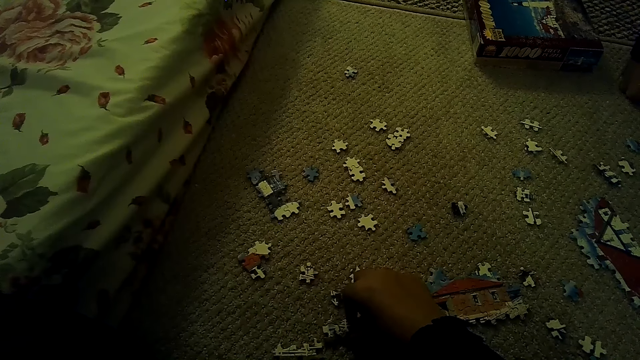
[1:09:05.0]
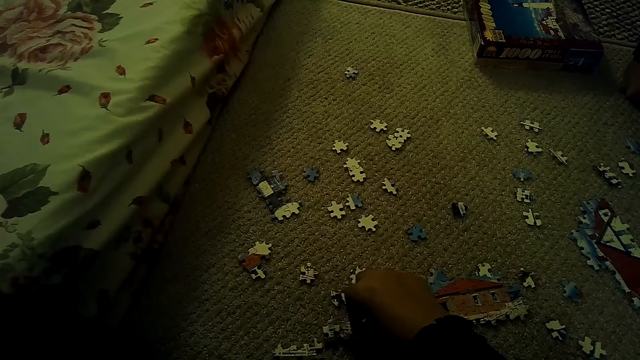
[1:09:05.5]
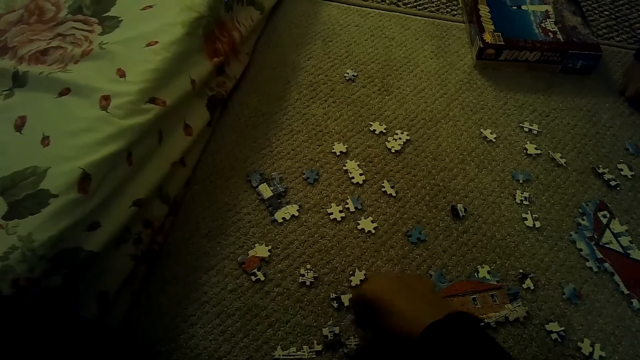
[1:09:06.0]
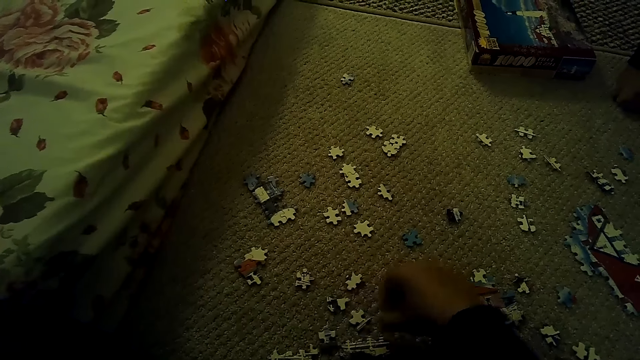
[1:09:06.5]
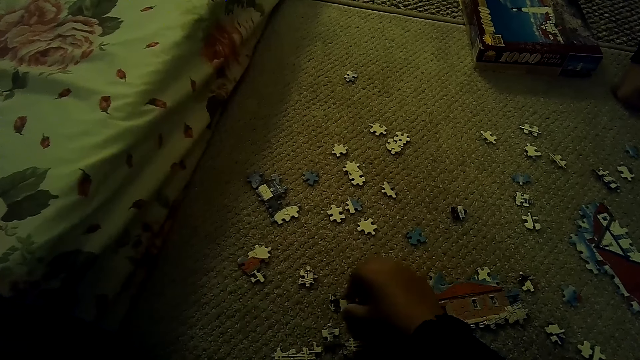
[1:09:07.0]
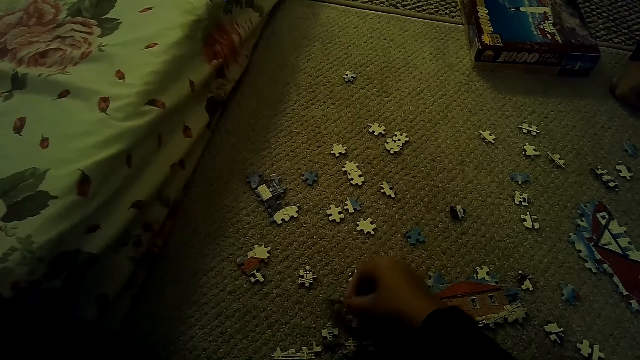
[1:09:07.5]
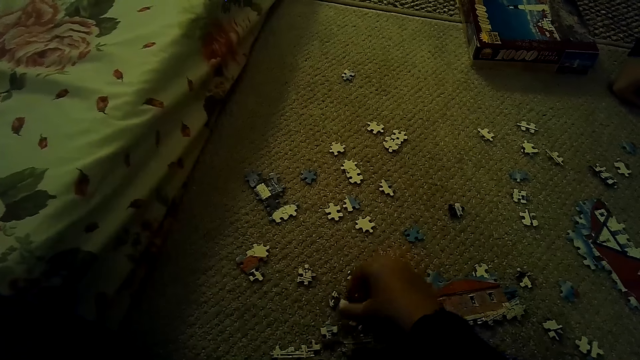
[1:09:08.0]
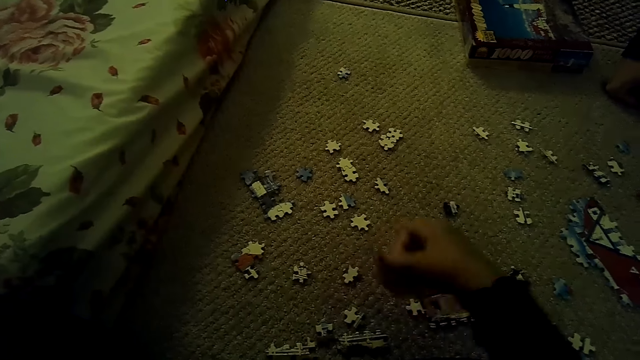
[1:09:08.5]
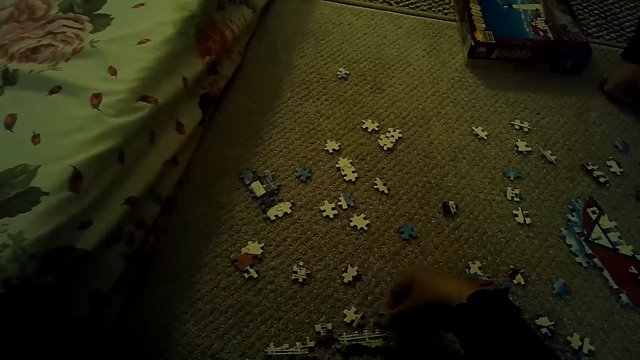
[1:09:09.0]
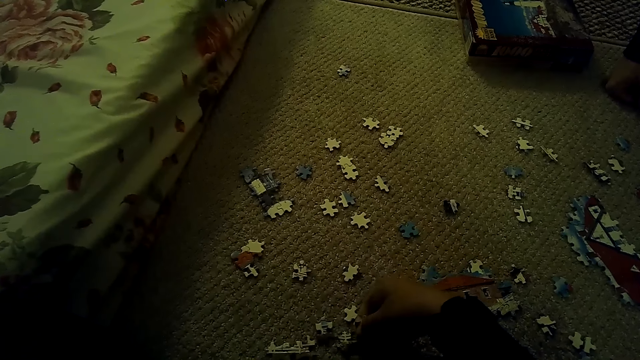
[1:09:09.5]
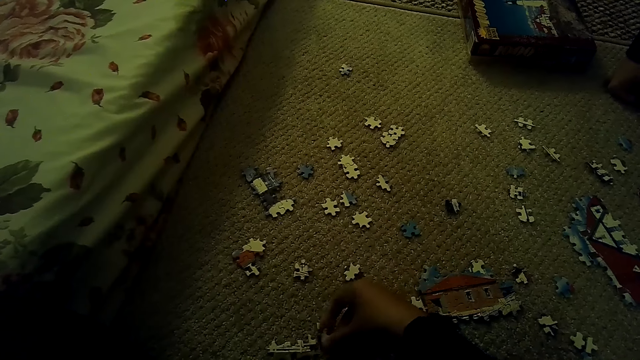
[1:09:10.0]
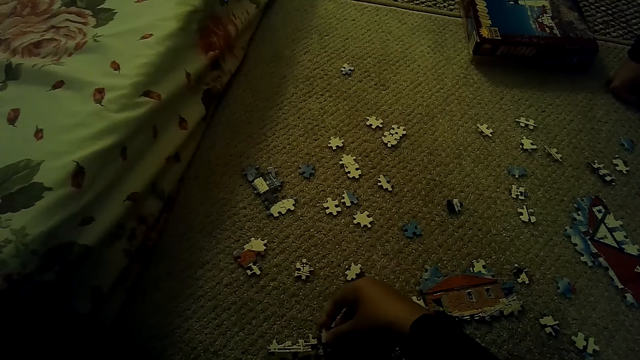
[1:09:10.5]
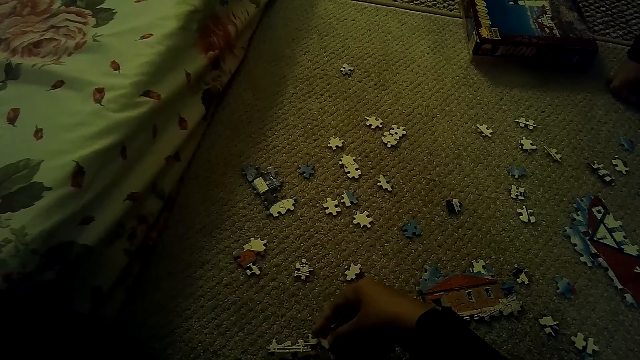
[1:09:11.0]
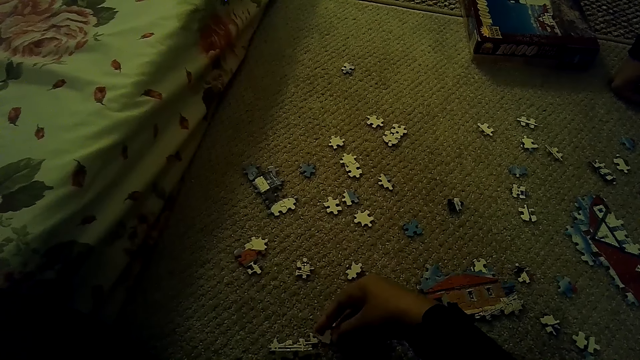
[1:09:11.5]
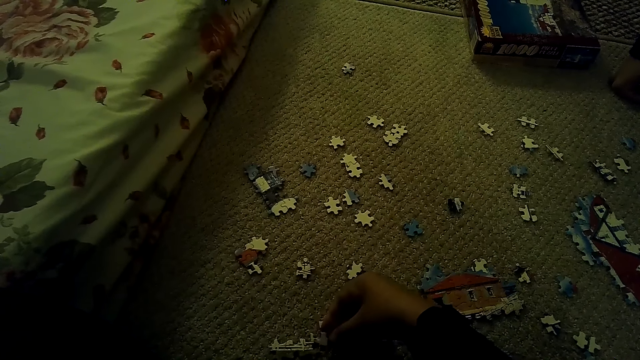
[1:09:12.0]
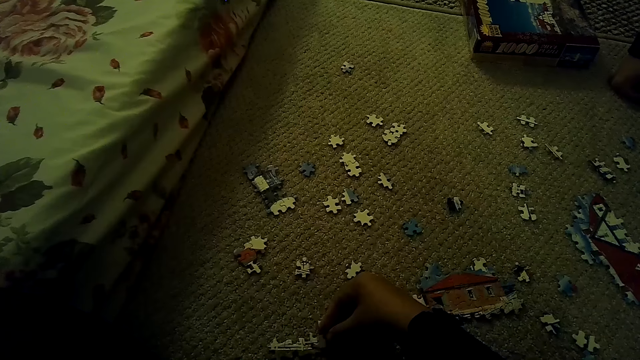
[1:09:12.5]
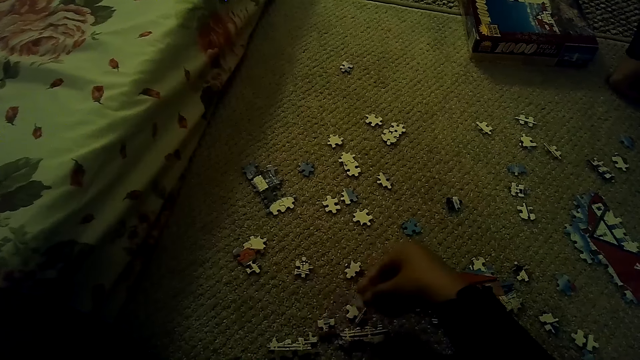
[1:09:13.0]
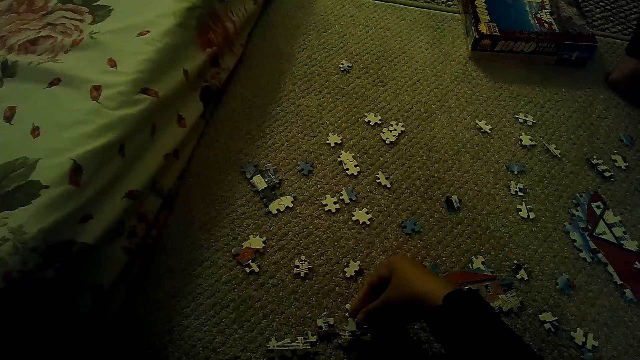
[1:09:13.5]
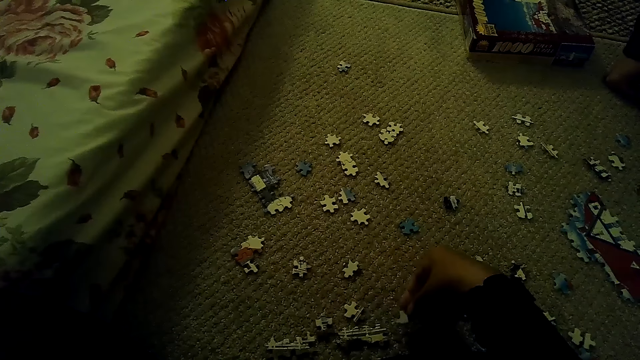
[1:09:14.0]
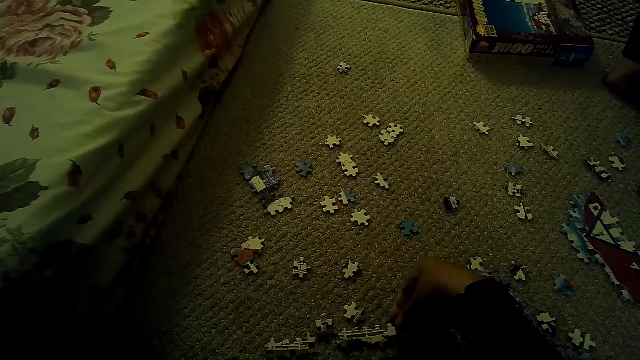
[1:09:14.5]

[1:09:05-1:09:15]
The camera wearer points a puzzle piece. They fix the puzzle piece.

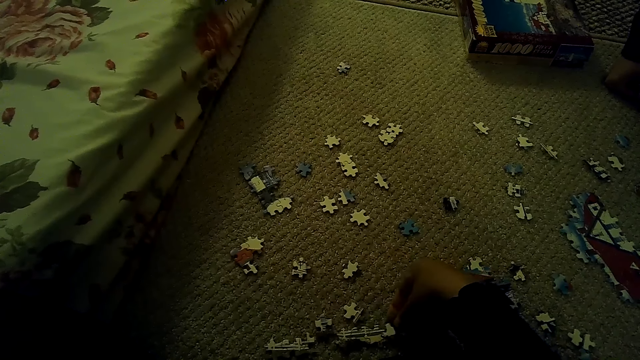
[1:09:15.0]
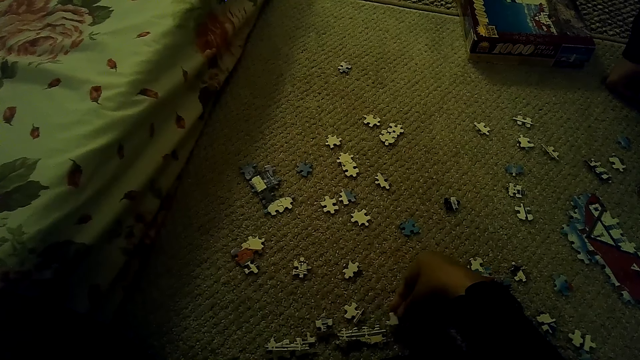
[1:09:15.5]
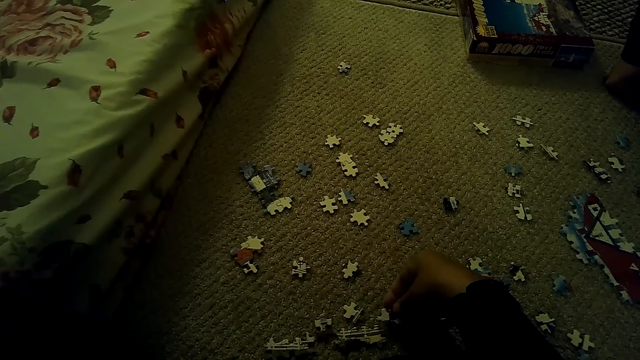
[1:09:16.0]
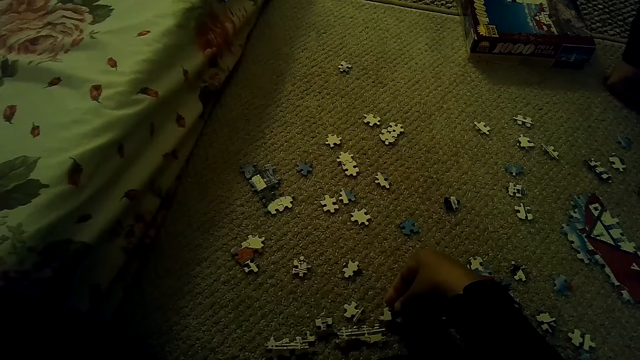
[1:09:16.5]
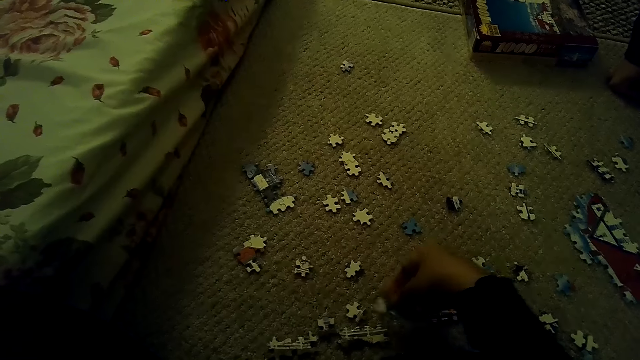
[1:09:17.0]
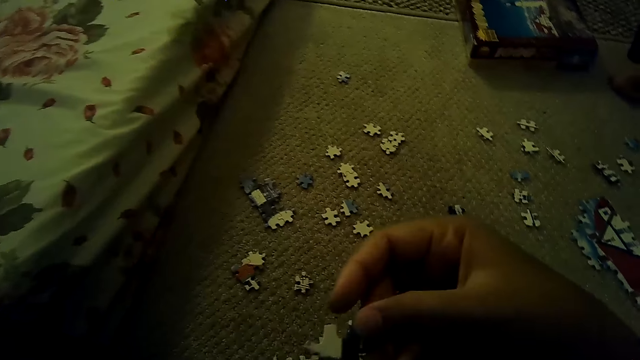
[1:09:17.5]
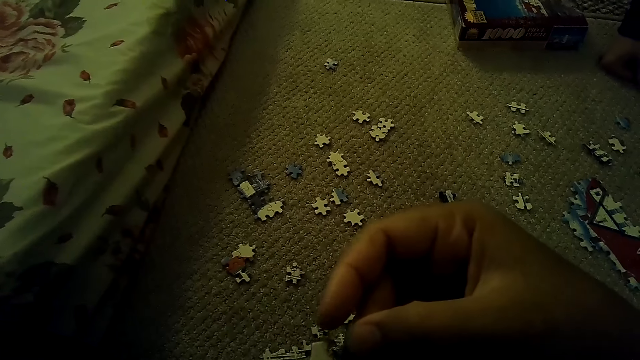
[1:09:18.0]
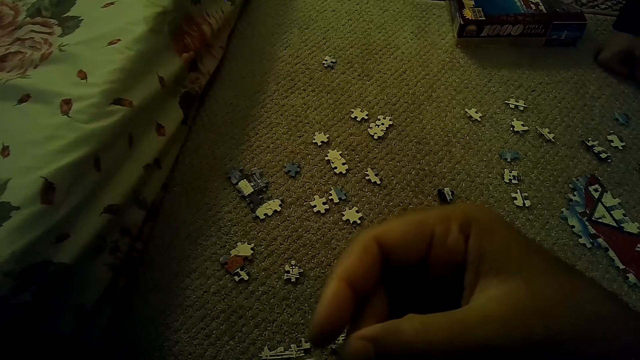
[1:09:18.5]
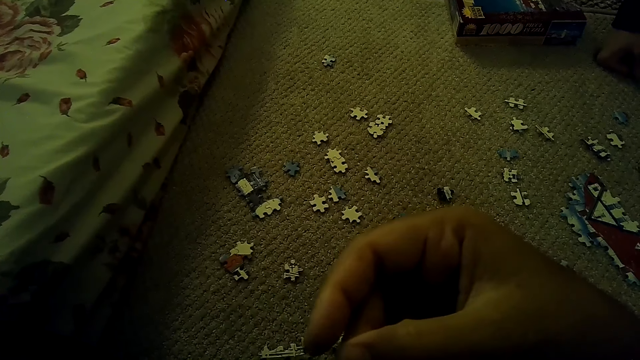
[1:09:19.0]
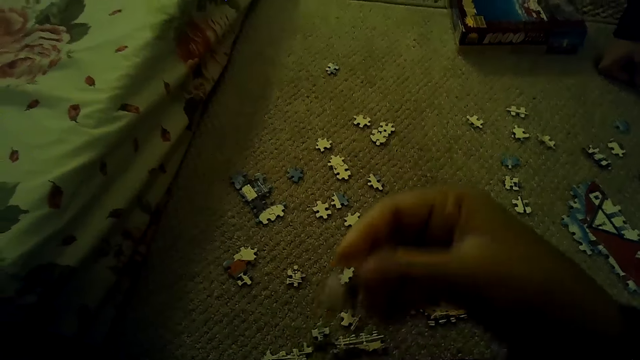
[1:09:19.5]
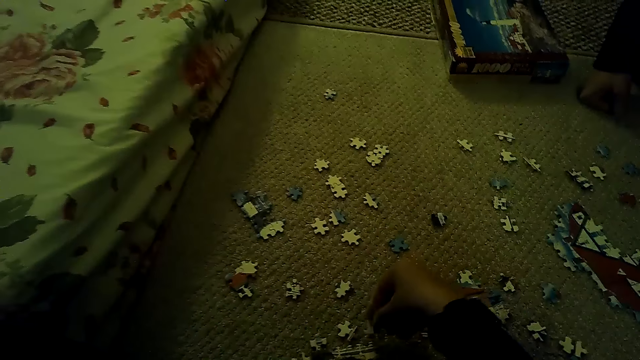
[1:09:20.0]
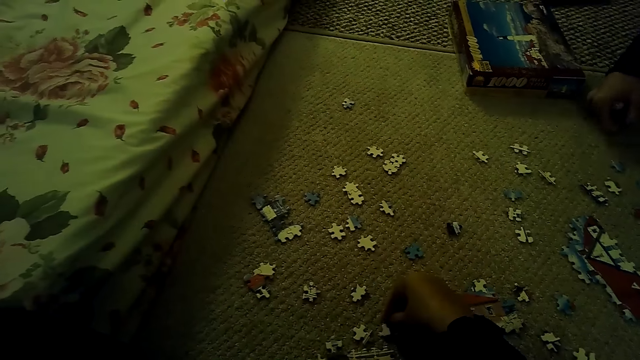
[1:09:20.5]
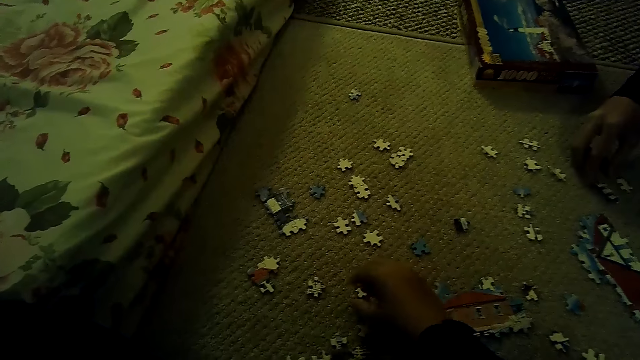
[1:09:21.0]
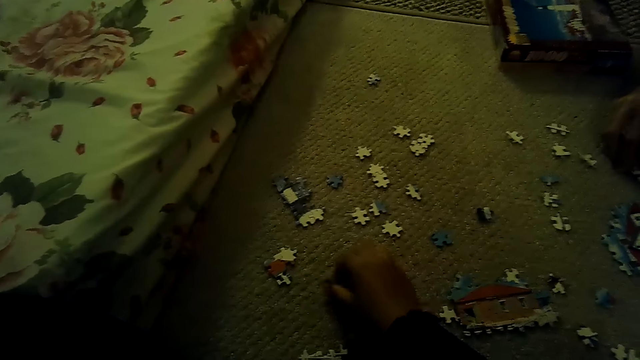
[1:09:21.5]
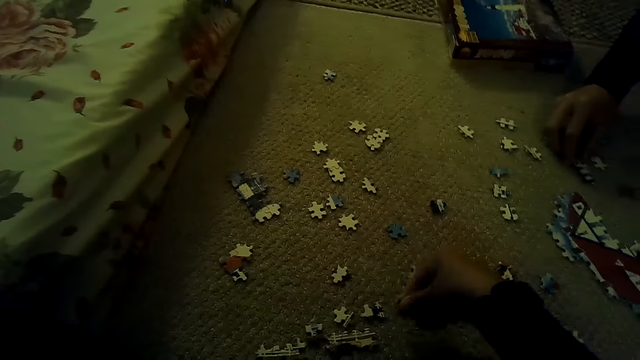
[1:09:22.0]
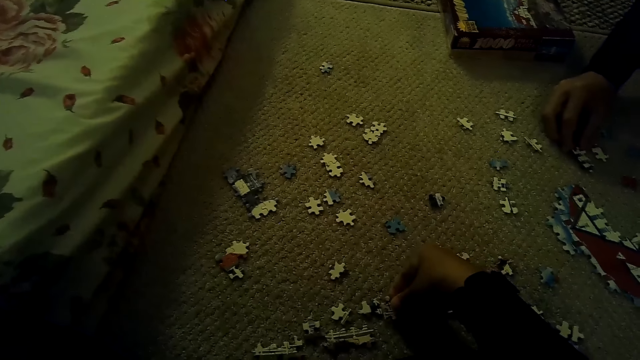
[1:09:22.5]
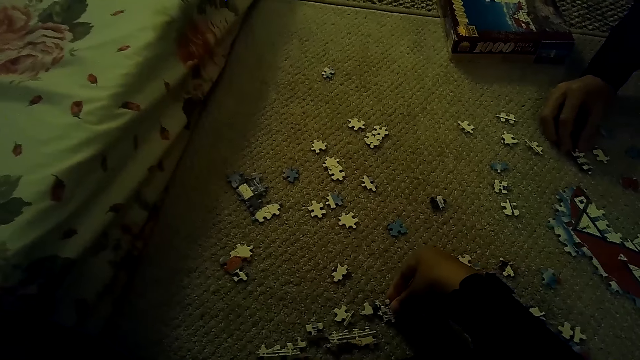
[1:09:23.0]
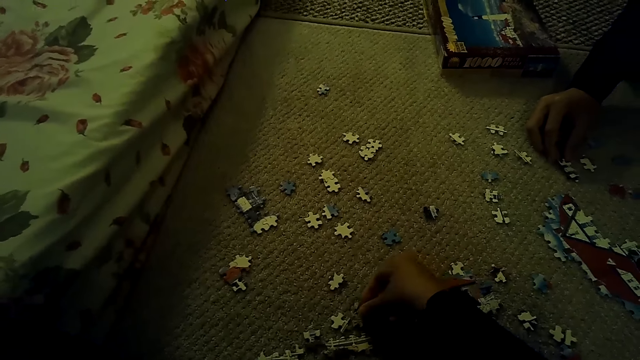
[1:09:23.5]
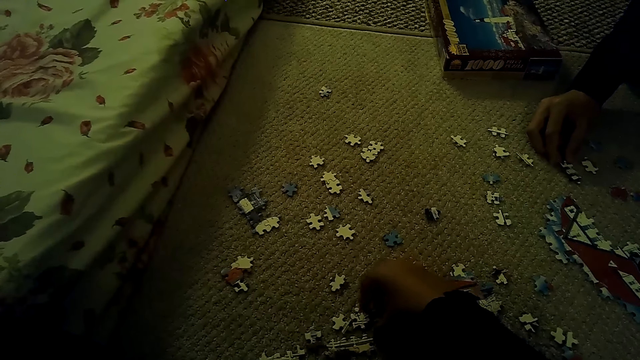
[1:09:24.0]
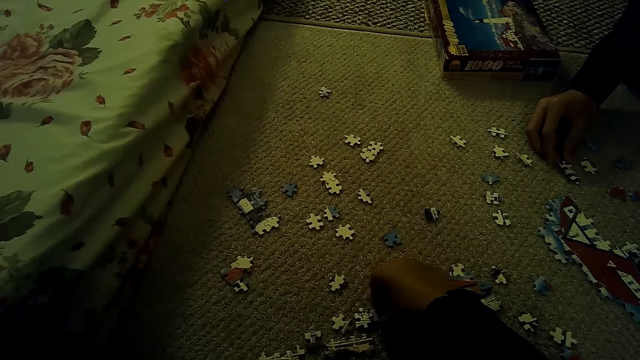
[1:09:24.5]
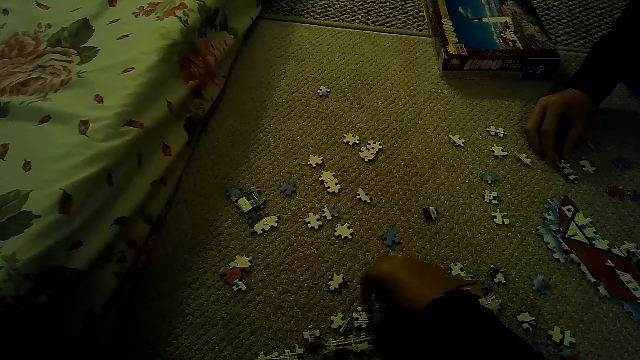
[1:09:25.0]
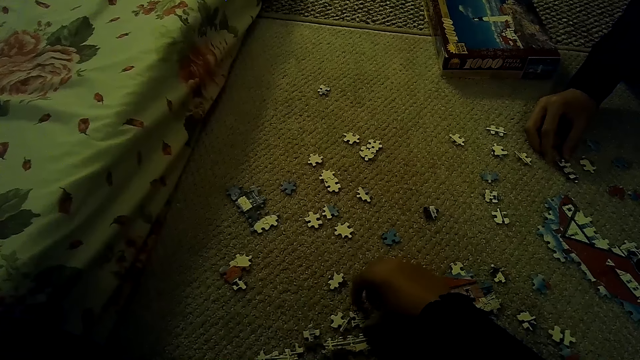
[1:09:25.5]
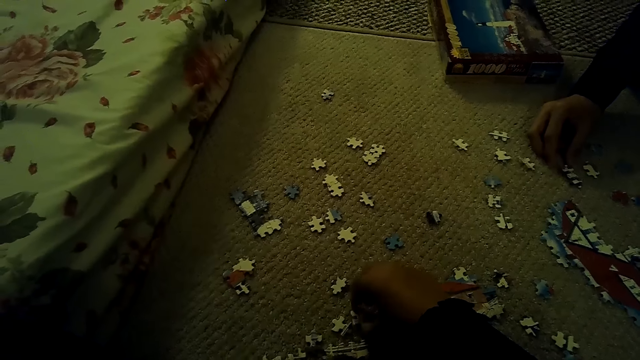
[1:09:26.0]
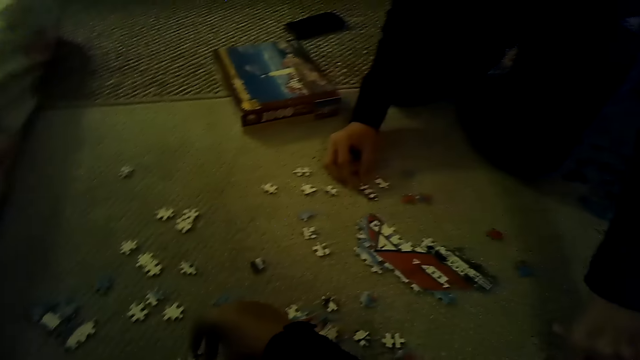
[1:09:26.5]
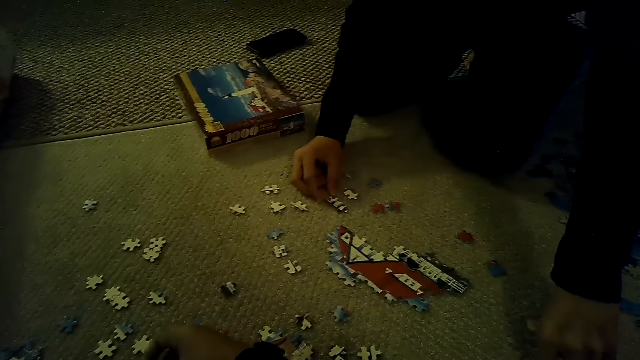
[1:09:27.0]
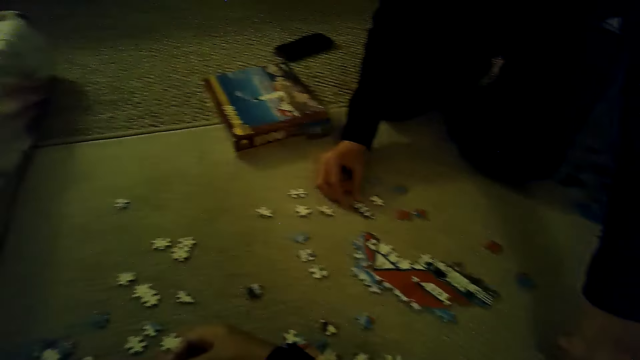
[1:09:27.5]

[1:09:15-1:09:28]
The camera wearer stares at the jigsaw puzzle piece. They fix the puzzle piece. They play the jigsaw puzzle on the floor. A person fixes the puzzle piece. The camera wearer picks up the puzzle piece. They pick up the puzzle piece again.
